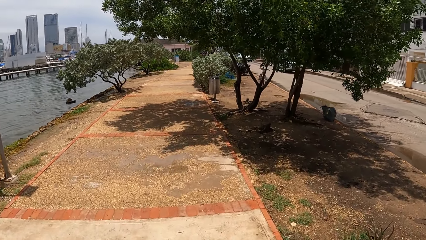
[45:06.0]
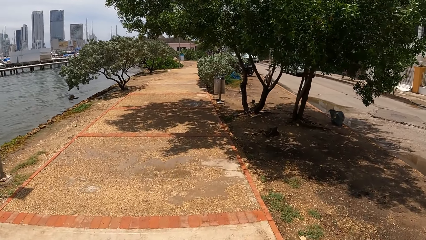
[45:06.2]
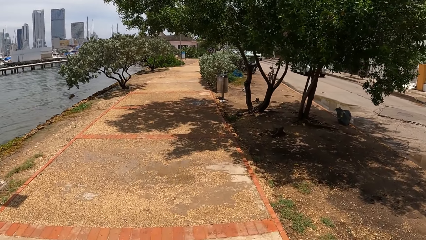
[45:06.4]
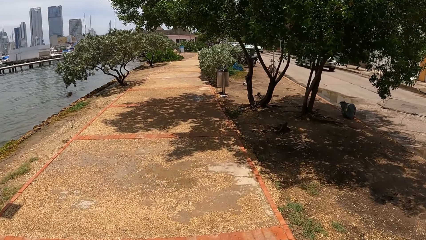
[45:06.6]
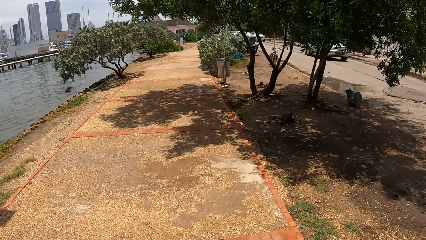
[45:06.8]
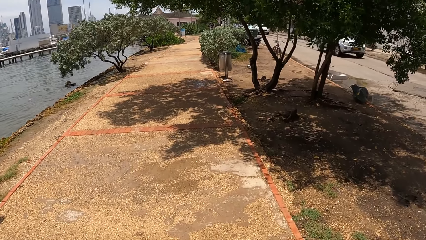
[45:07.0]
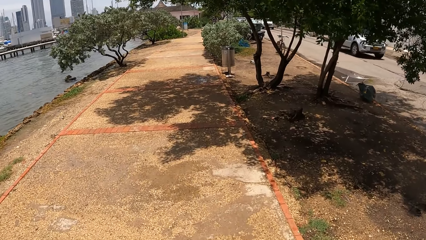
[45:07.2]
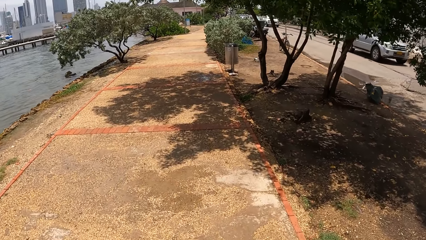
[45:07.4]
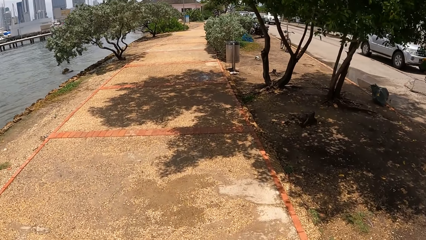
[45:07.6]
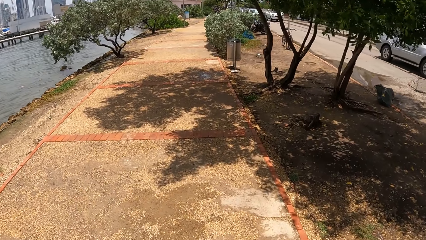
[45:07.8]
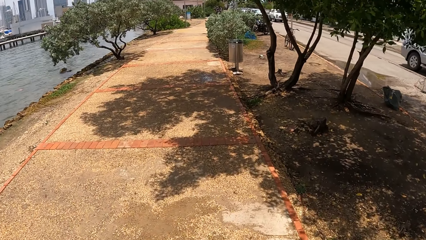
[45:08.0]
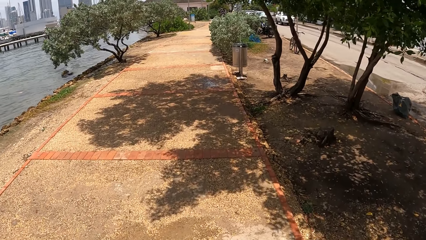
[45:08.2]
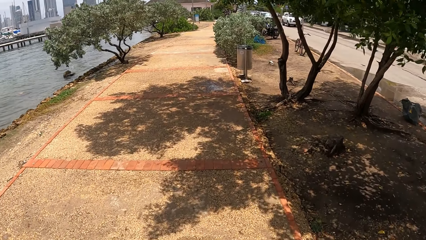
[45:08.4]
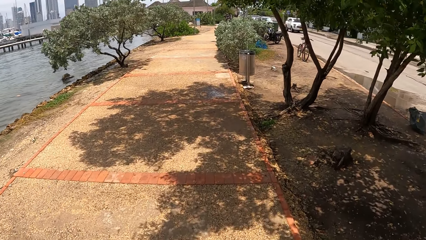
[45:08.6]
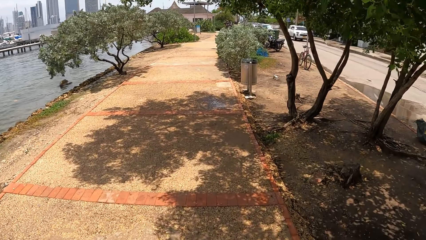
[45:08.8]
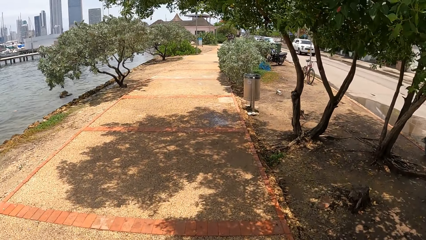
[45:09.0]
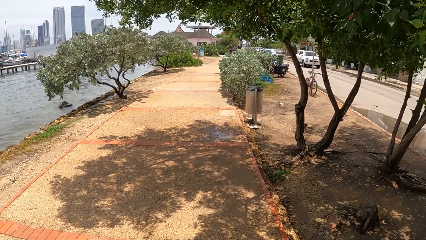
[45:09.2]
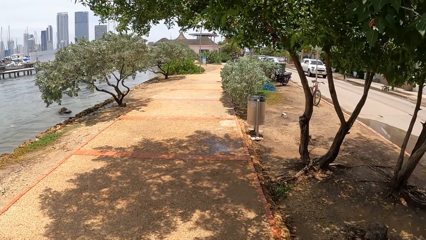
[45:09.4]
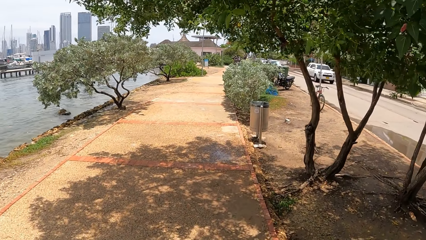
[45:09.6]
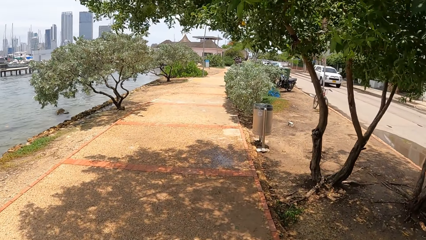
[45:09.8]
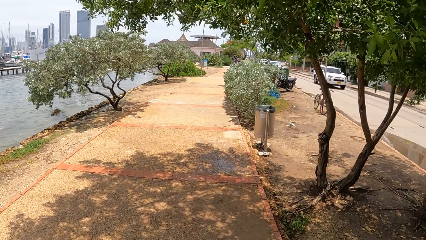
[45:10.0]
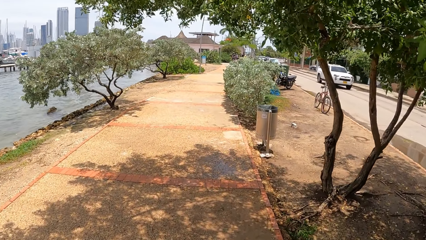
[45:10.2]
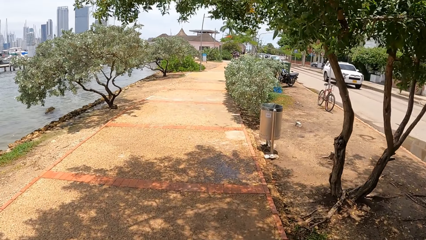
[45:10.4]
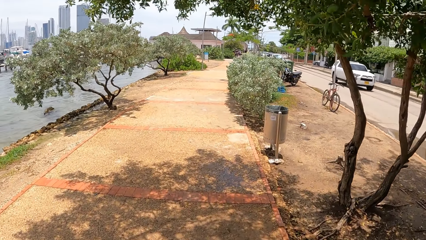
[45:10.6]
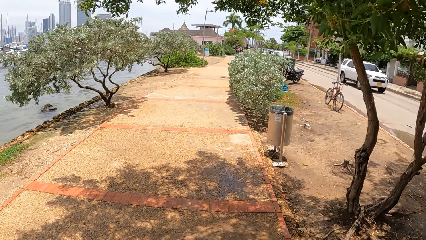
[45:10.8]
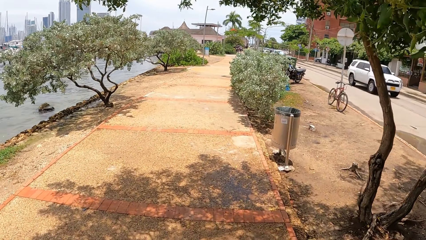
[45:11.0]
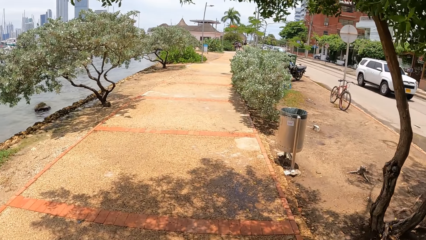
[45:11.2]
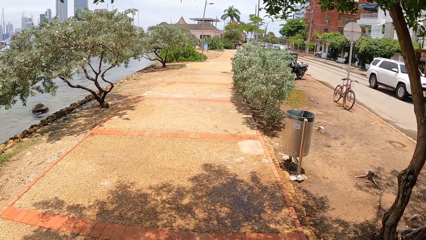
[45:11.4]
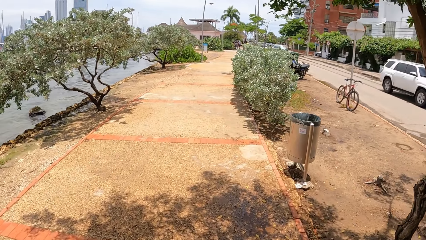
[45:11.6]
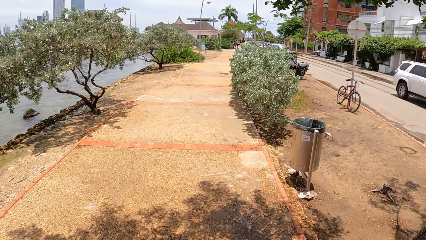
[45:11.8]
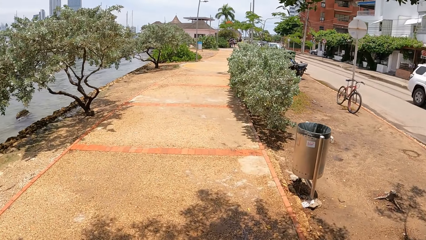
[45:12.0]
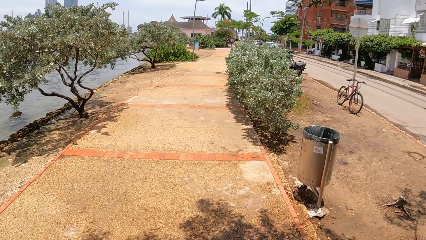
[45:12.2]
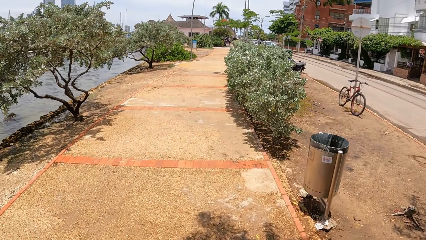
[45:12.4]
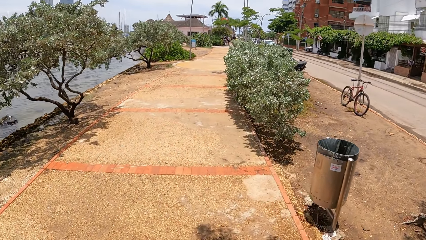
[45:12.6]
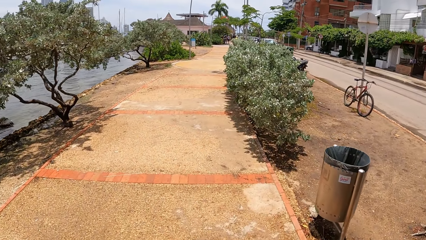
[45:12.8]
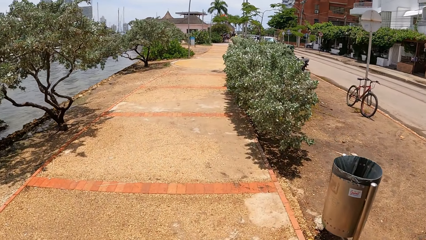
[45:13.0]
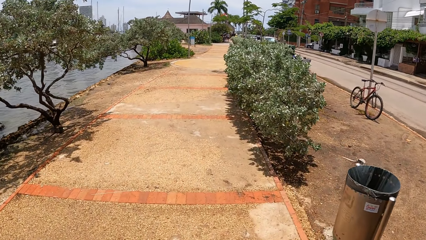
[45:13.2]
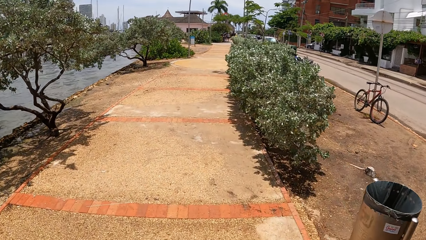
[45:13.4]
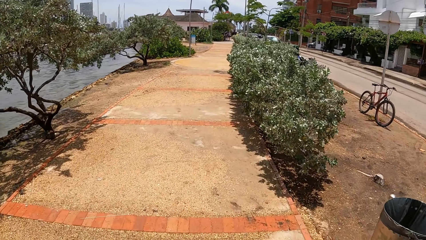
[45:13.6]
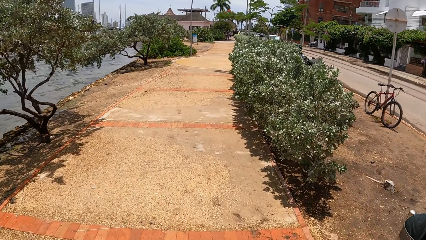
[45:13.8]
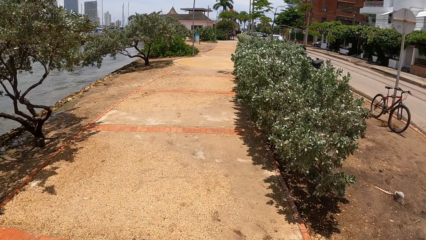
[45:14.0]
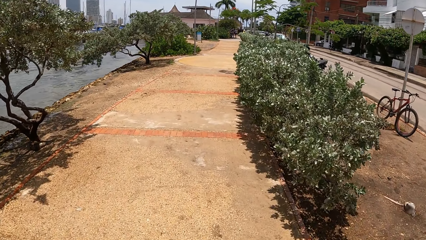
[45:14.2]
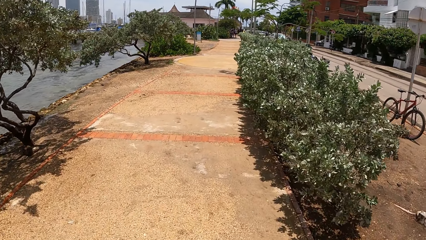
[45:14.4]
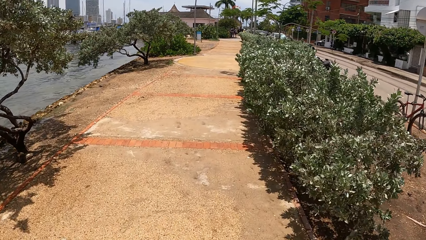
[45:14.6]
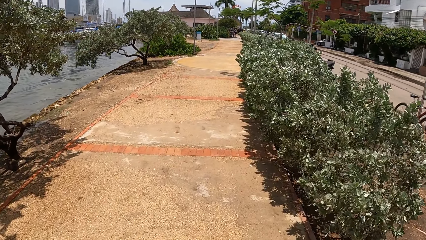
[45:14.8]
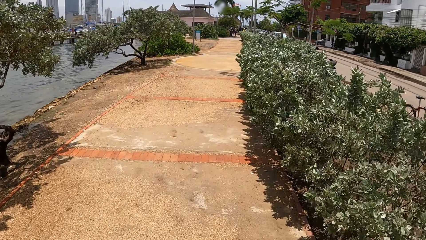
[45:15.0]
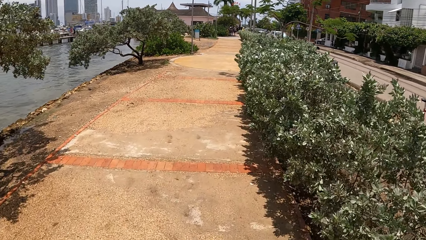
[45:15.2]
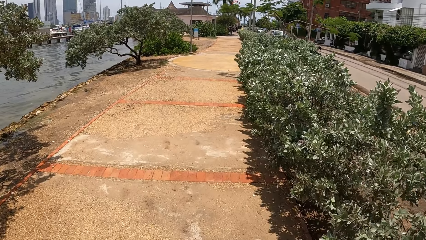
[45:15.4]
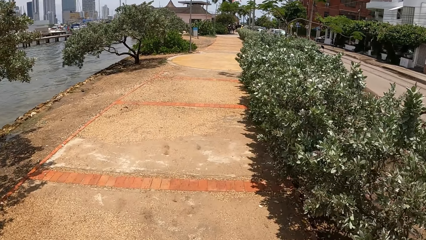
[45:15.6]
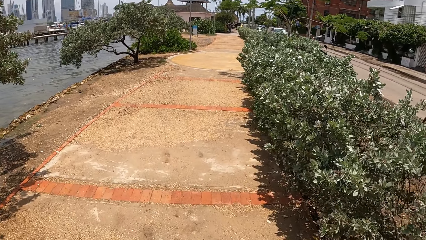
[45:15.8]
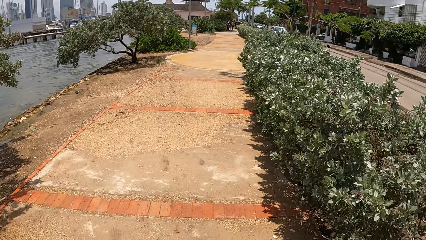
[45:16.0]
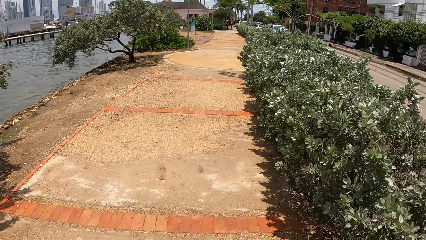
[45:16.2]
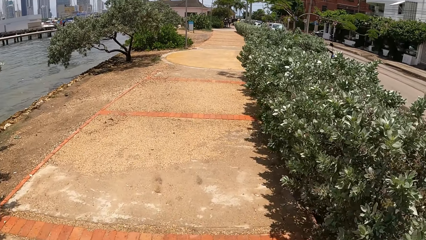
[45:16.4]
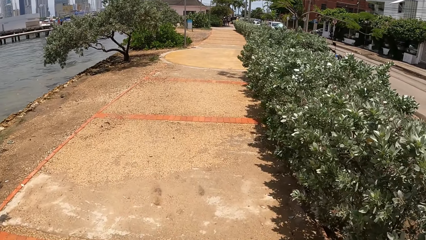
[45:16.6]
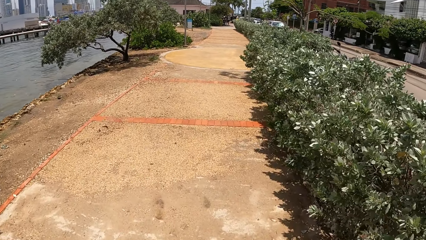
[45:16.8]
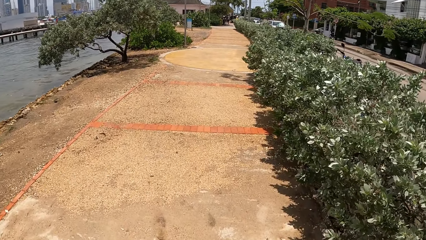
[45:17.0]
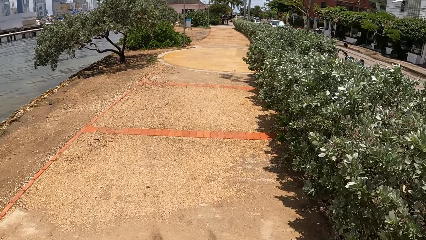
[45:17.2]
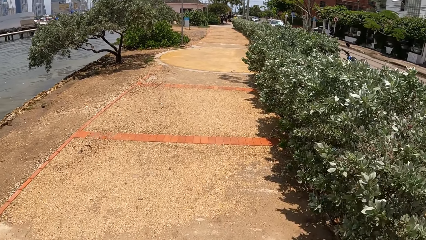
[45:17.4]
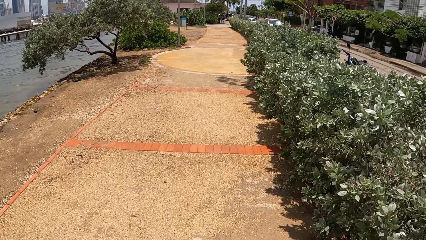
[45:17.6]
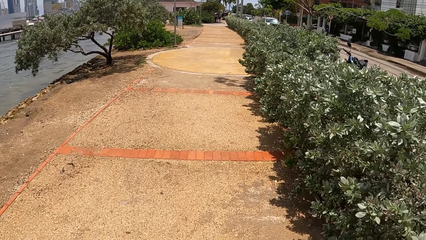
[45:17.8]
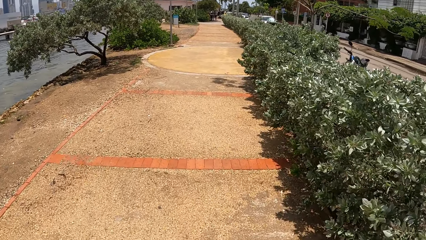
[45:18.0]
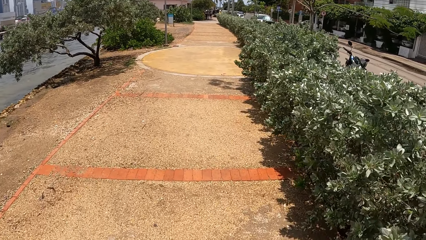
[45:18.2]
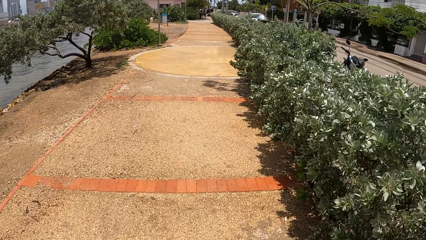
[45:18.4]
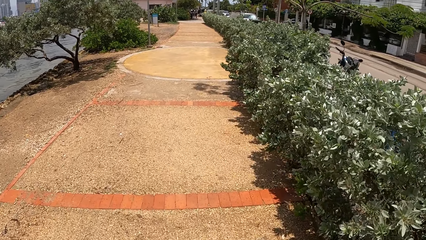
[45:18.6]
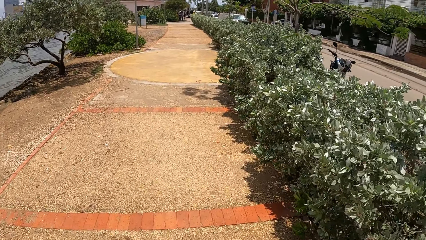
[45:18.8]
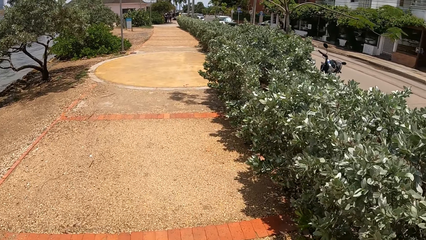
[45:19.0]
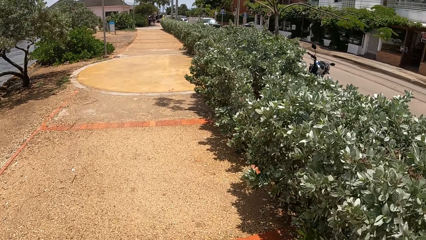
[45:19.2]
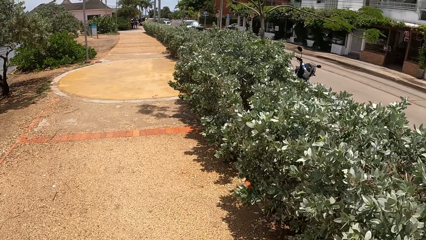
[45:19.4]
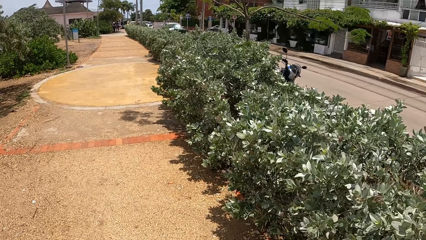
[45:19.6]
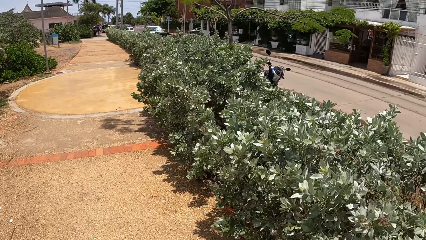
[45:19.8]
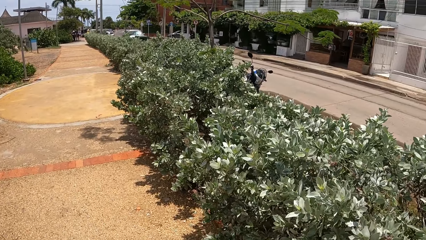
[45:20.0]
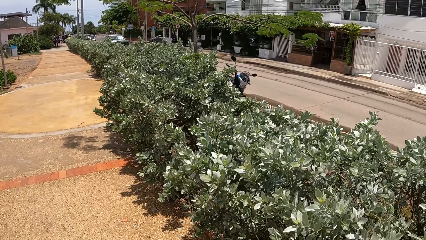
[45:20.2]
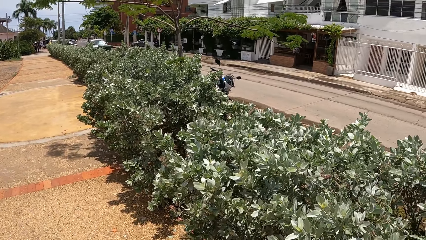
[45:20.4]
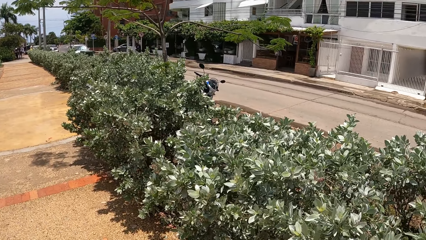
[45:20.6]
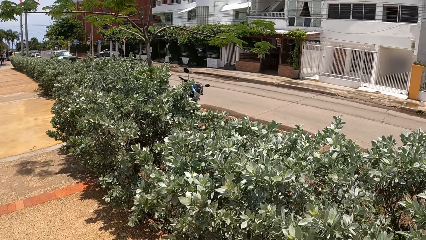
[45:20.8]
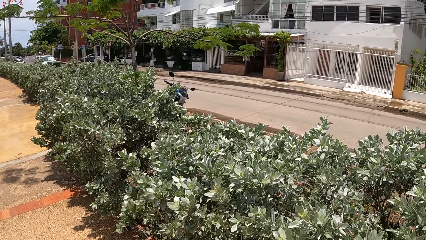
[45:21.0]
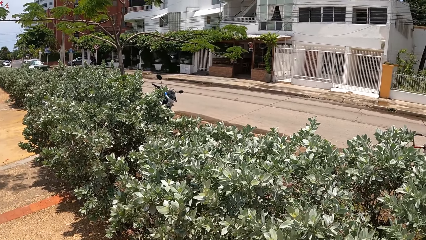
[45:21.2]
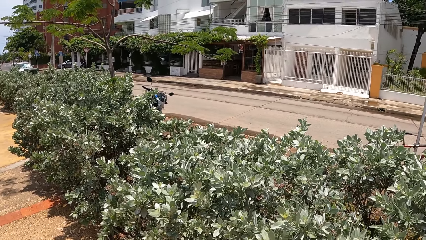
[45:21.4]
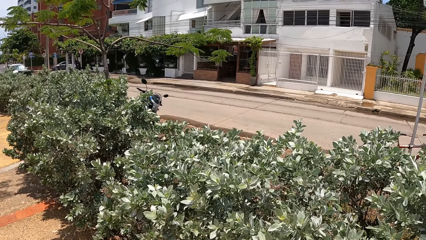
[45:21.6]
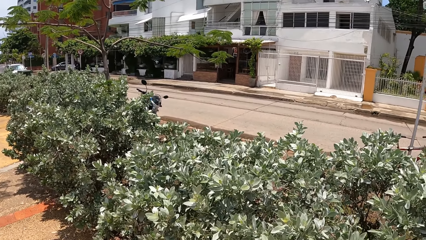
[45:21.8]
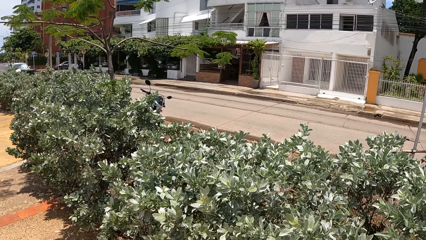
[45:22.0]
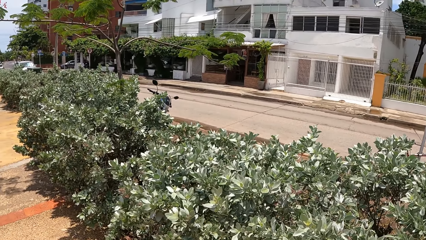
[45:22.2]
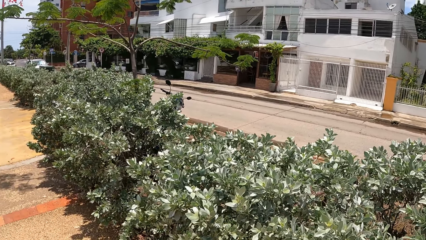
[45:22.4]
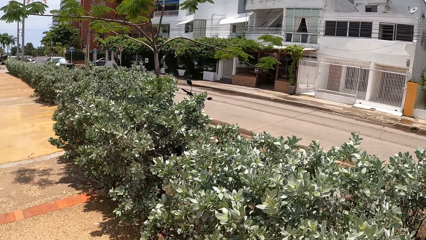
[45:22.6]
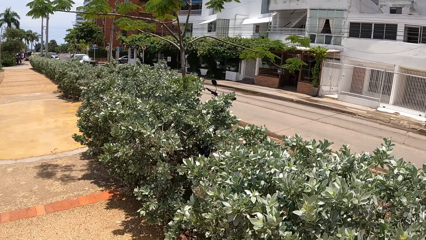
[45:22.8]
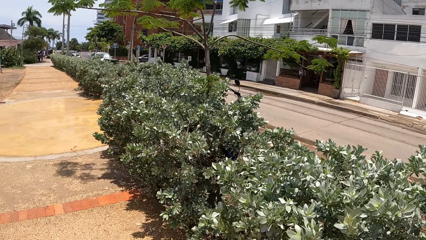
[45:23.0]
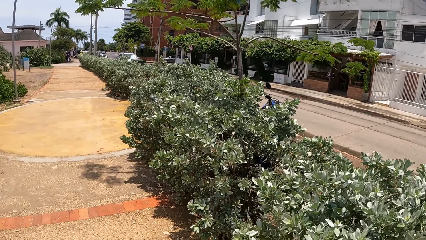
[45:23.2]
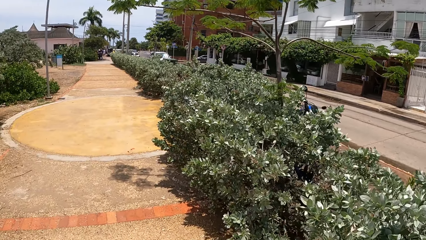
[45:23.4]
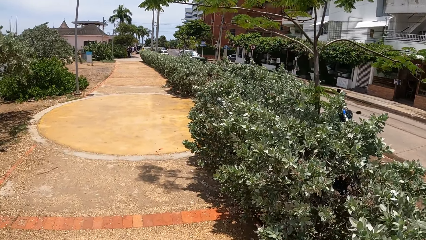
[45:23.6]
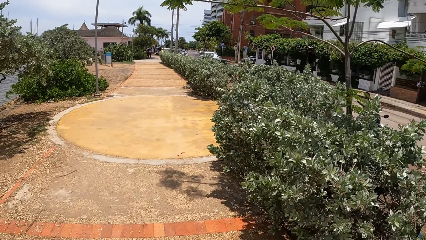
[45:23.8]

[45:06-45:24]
The camera wearer looks at the car on the road. They look at the trash bin. They look at the bicycle. They look at the flowers. They stand for a while. They look across the road.
